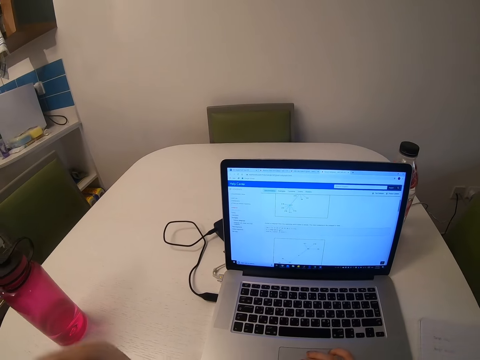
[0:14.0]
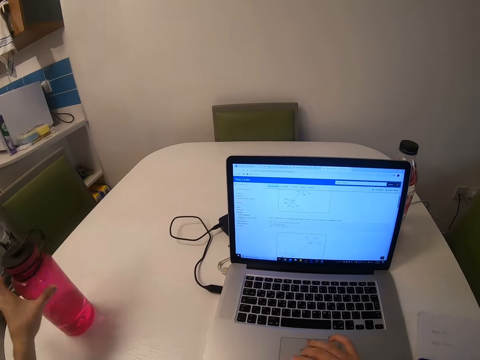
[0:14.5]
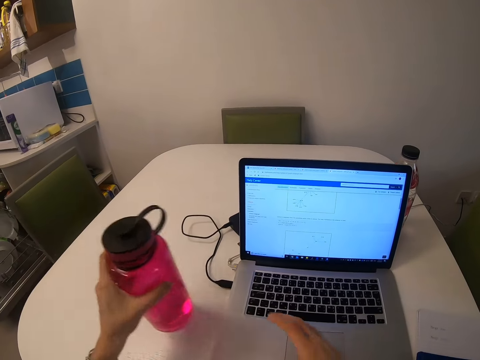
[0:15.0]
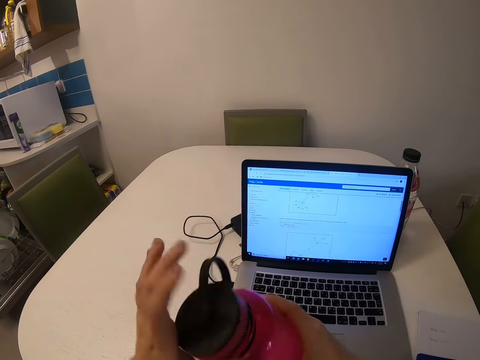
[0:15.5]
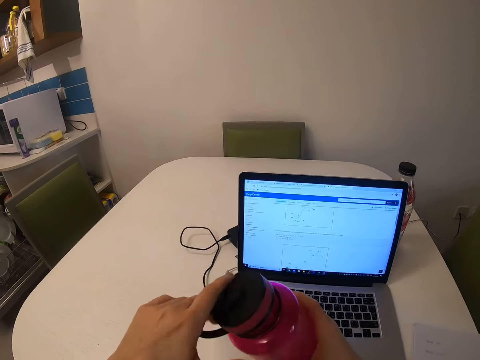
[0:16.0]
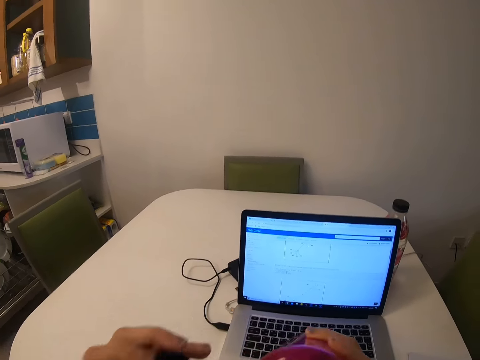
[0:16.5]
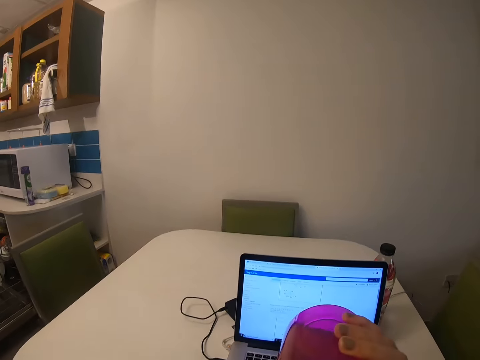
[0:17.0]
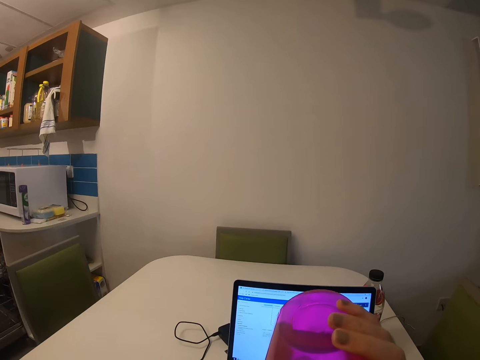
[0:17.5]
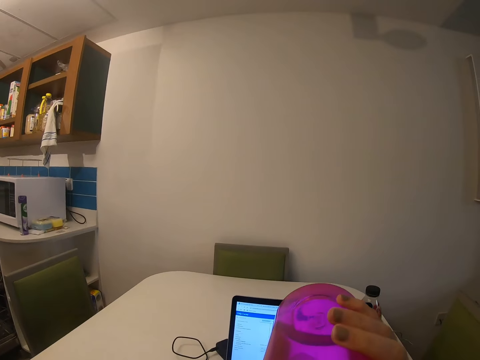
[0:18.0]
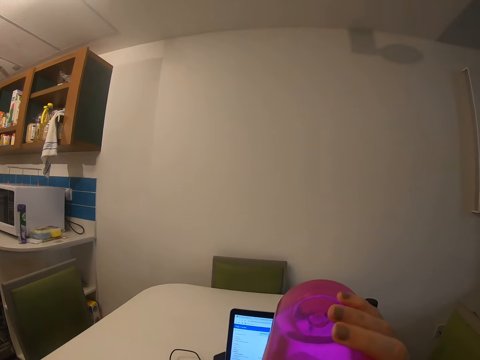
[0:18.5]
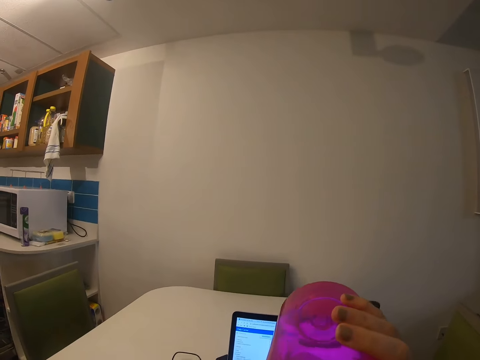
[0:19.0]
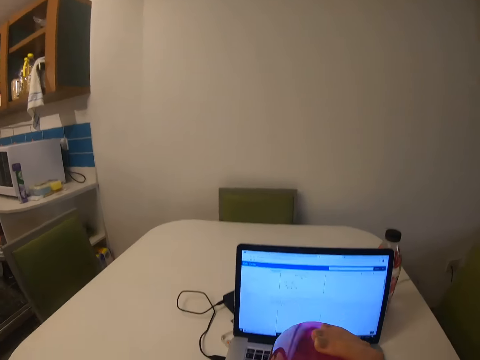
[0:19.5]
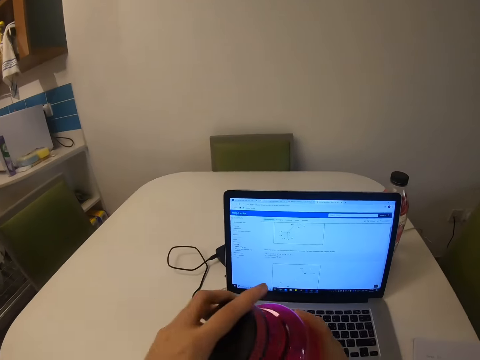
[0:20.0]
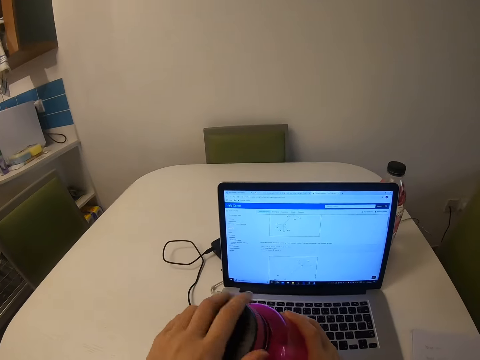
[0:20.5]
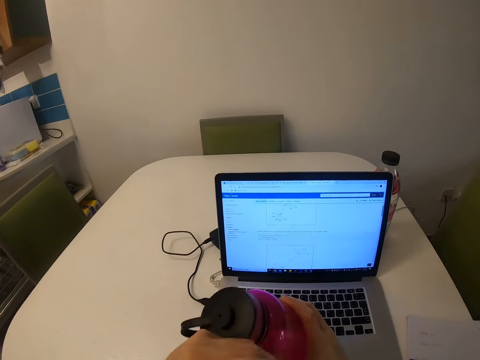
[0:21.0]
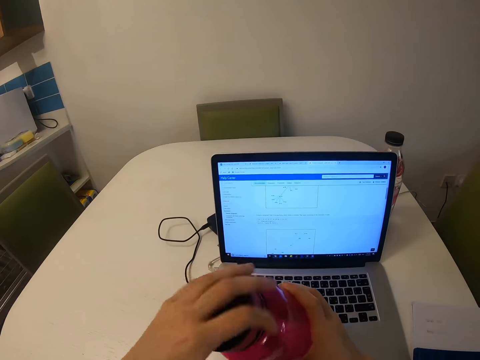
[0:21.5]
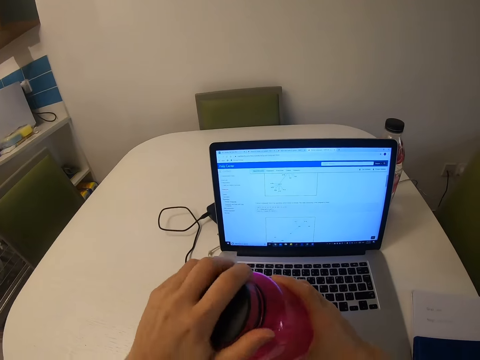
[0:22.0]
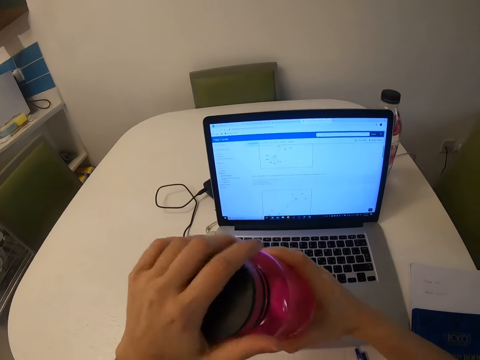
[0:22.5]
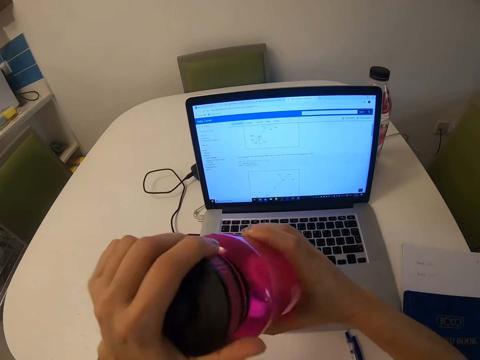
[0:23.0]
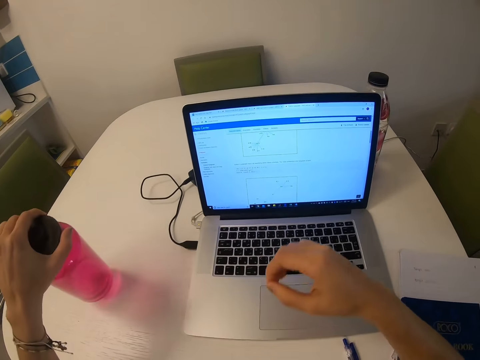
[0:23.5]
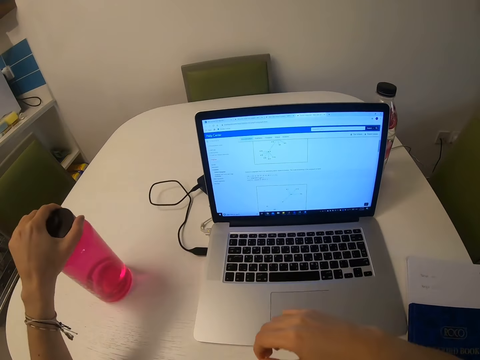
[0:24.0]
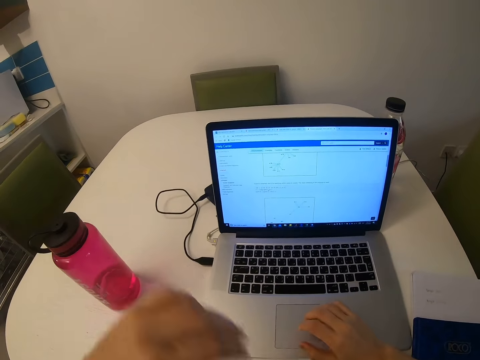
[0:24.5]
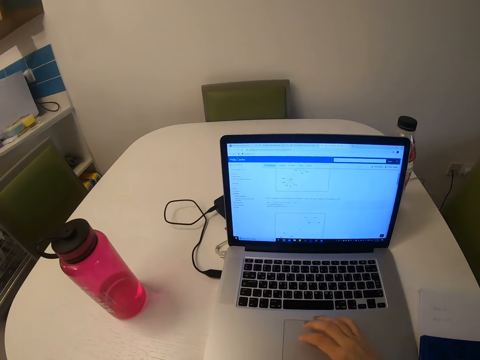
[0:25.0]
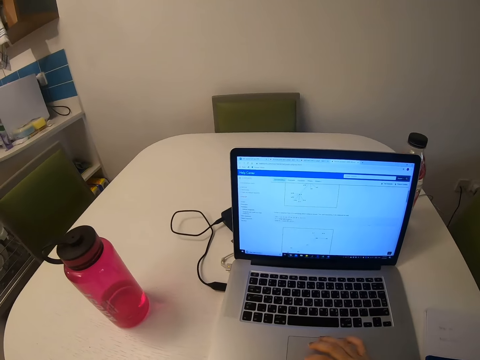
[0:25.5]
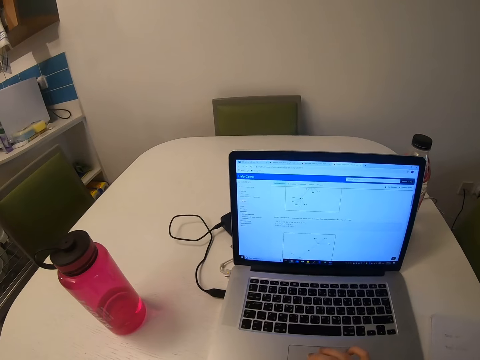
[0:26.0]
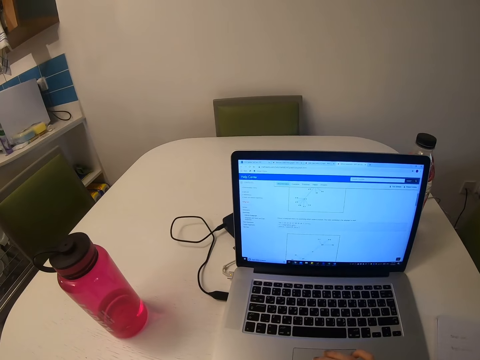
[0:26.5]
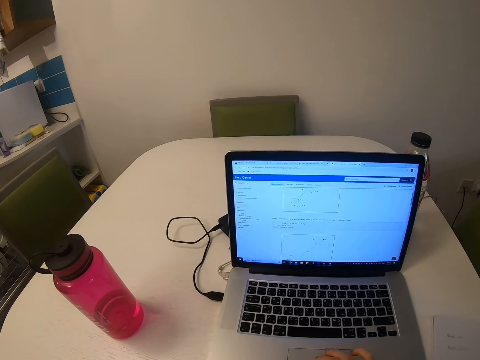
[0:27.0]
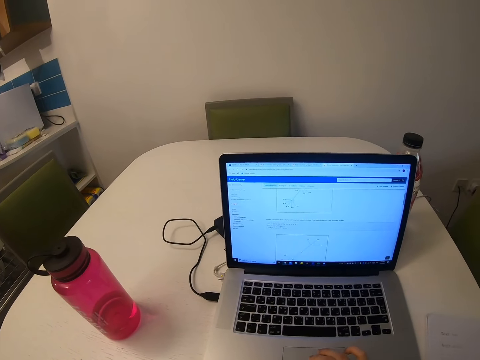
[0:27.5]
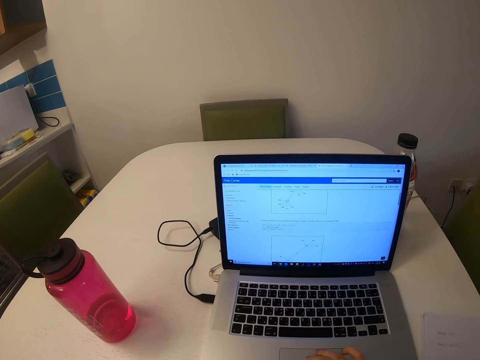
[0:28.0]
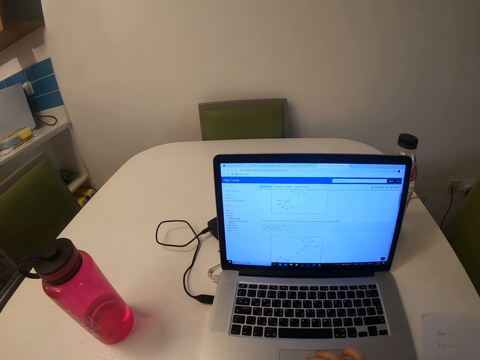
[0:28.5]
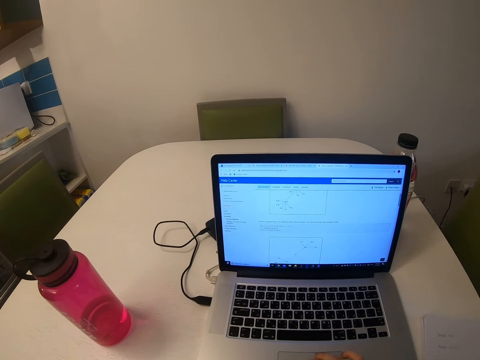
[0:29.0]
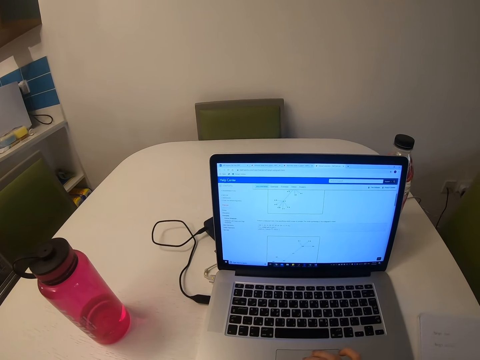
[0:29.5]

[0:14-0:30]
The camera wearer picks up a water bottle. They open the water bottle. They drink water. They close the water bottle. They put the water bottle on the table. They scroll through the scrollbar. They operate the laptop.

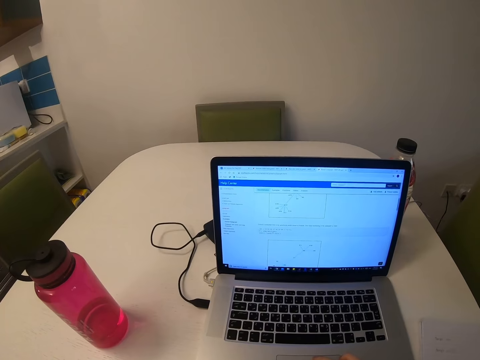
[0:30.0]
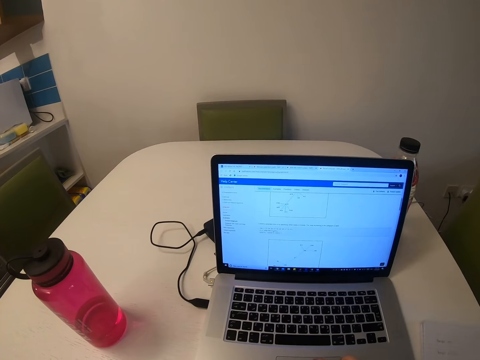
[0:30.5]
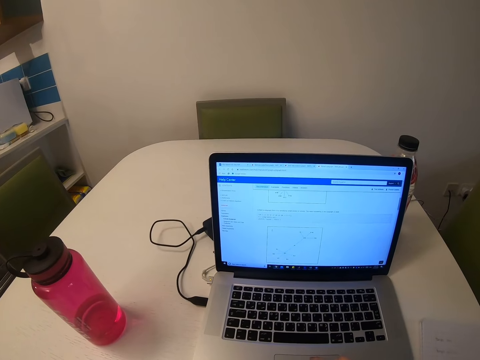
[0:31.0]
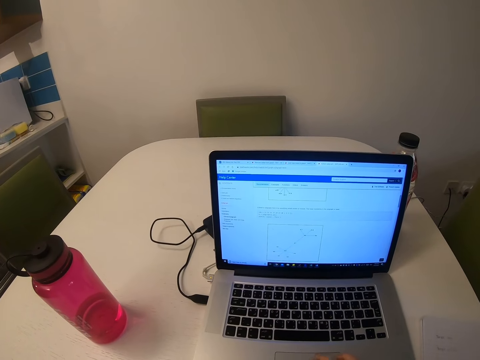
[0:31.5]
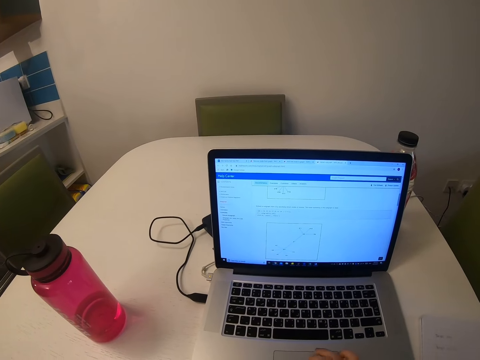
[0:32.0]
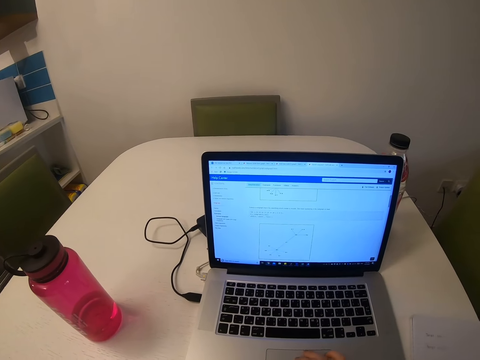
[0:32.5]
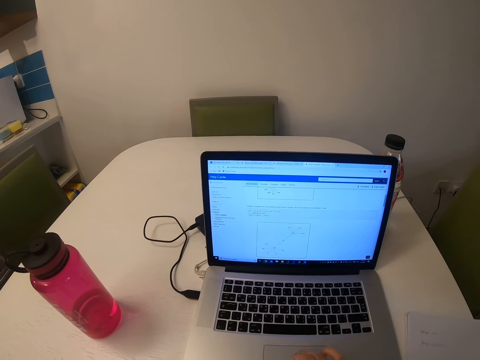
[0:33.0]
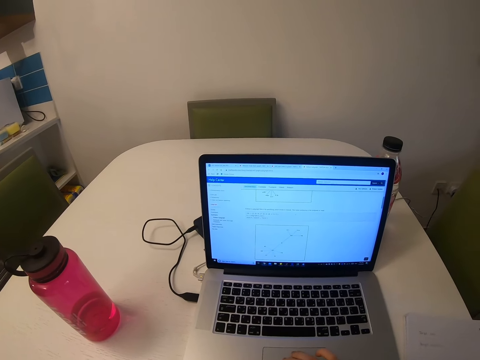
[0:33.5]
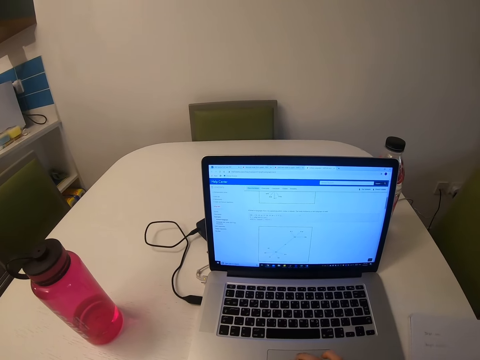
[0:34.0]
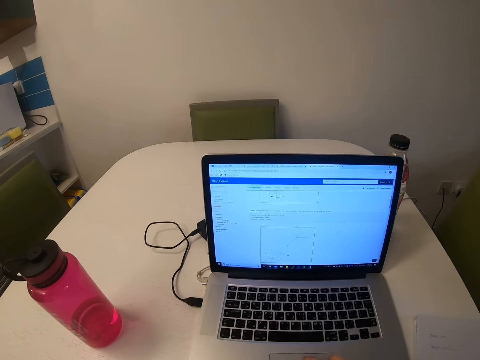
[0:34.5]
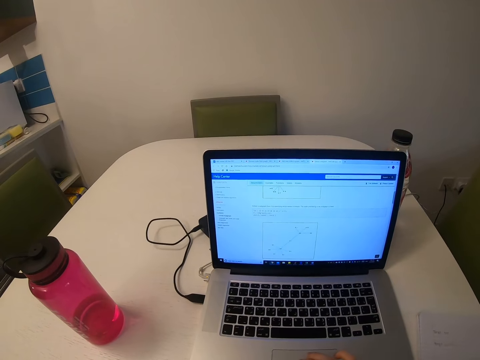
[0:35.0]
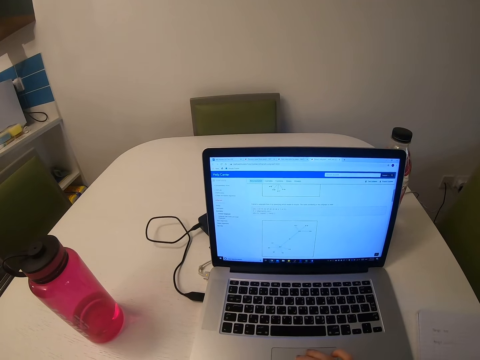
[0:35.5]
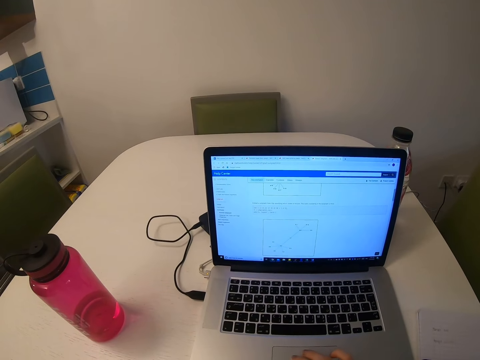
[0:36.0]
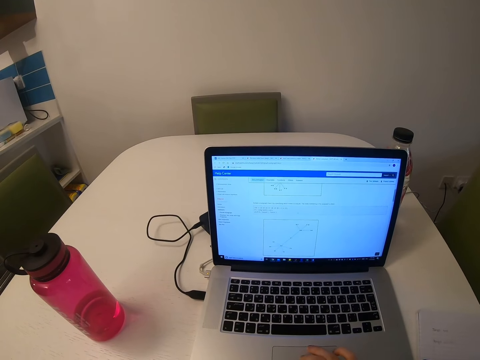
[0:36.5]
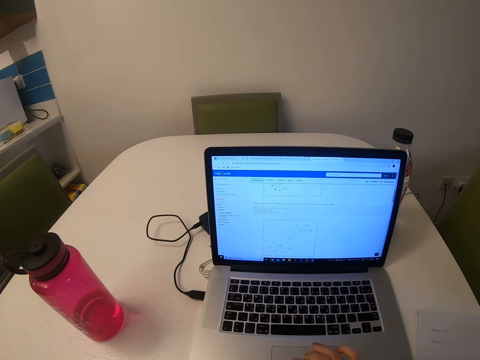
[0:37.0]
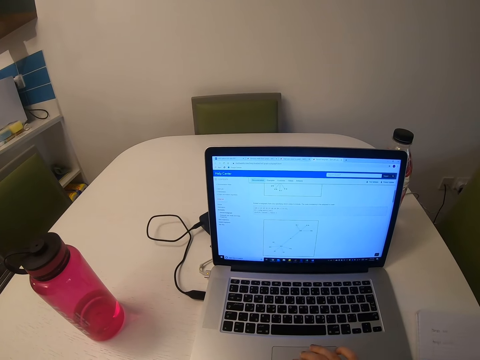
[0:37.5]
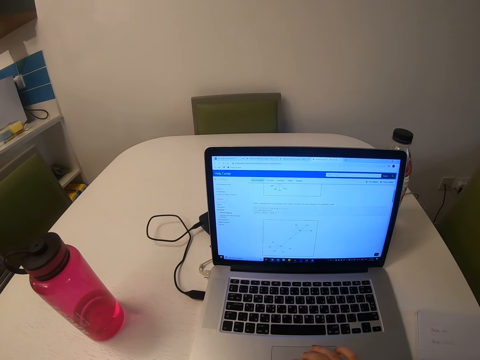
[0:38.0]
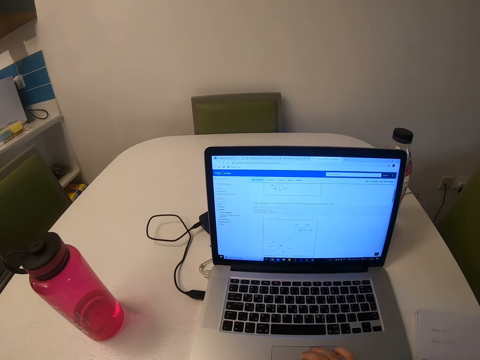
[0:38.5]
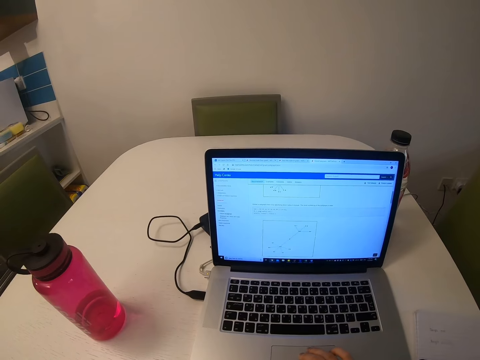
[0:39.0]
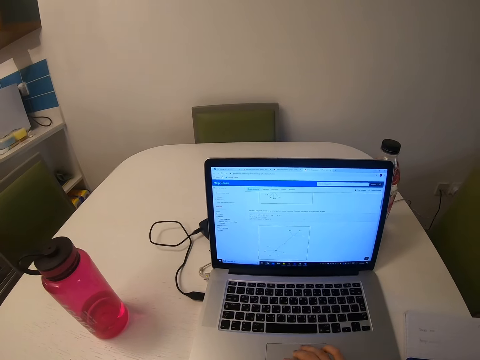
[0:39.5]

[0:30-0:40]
The camera wearer looks at the computer.
